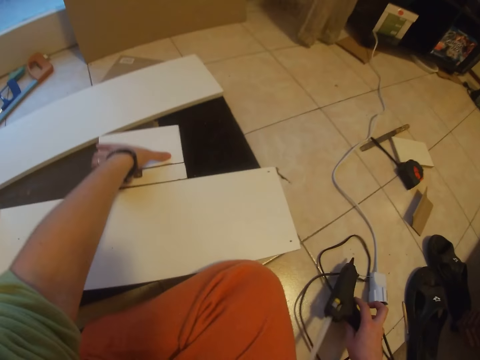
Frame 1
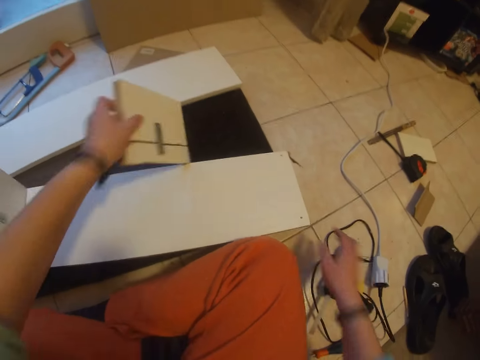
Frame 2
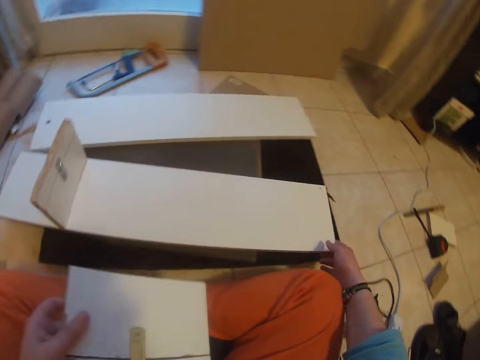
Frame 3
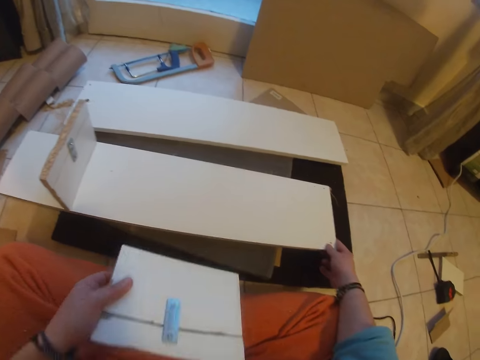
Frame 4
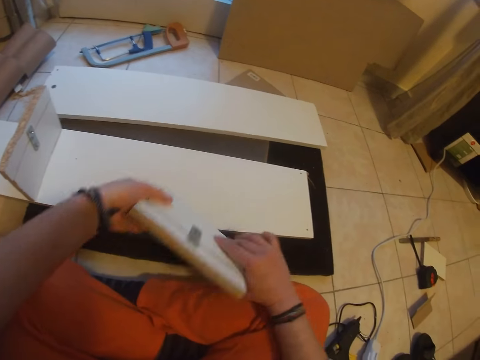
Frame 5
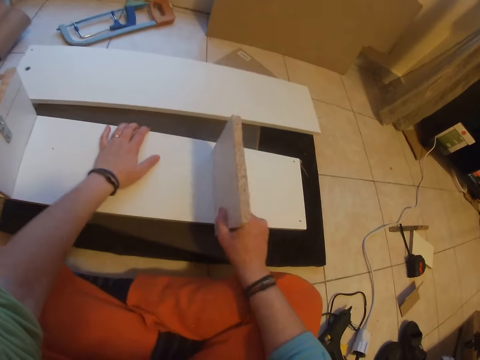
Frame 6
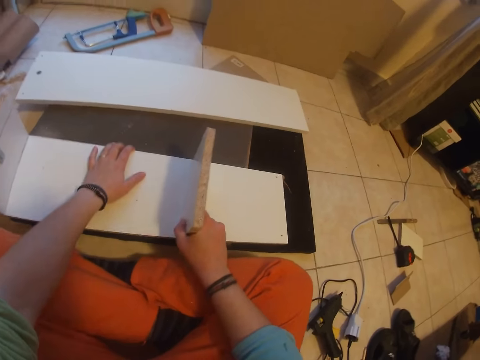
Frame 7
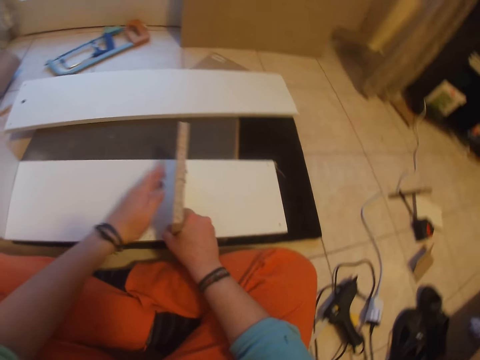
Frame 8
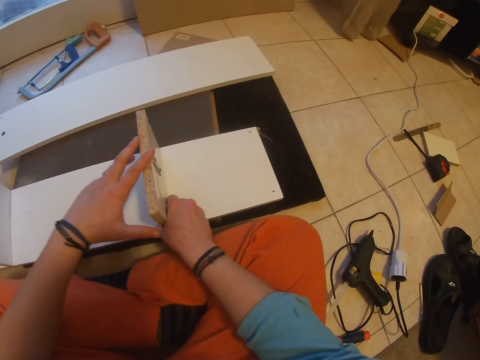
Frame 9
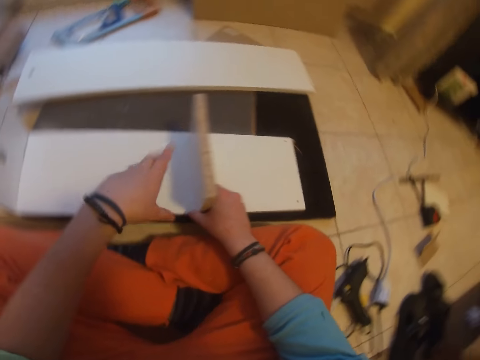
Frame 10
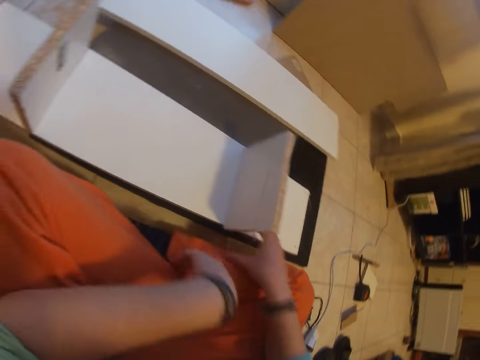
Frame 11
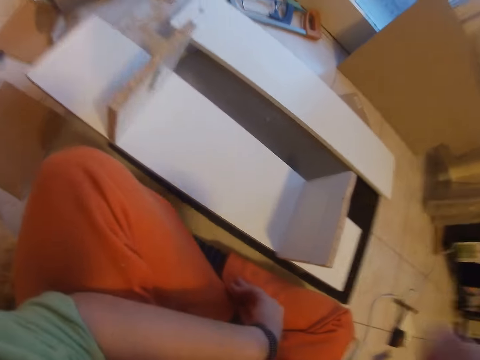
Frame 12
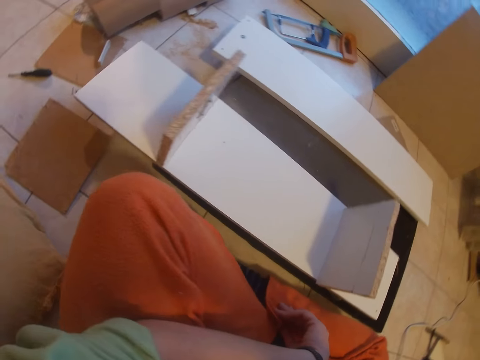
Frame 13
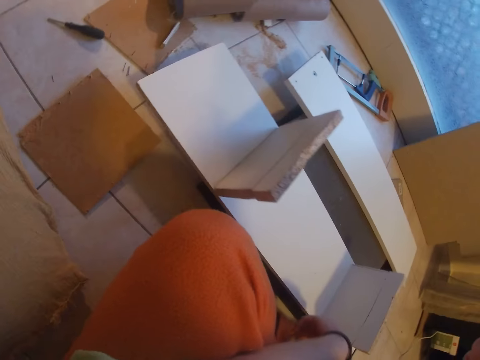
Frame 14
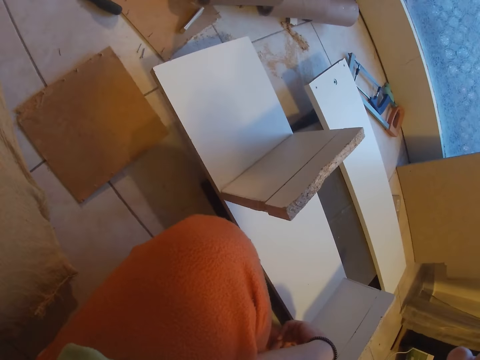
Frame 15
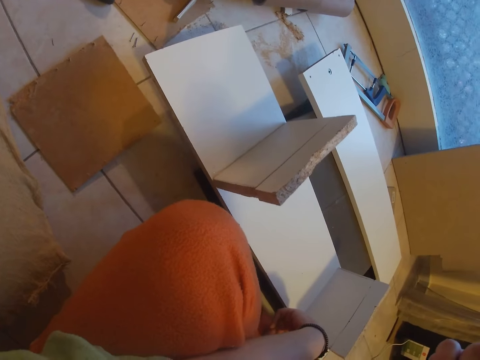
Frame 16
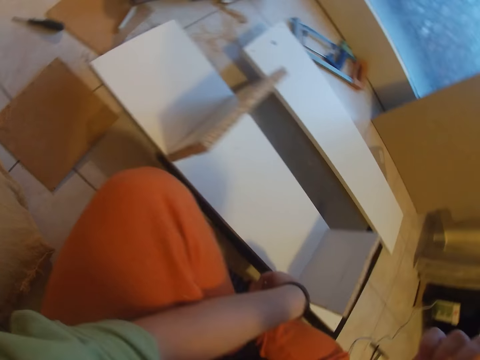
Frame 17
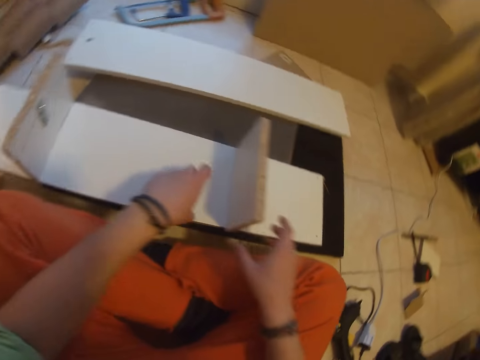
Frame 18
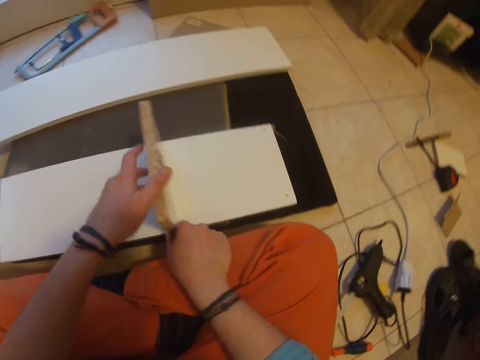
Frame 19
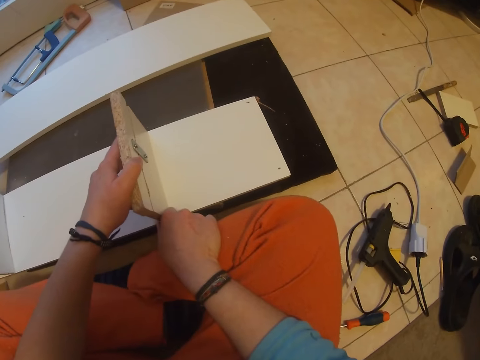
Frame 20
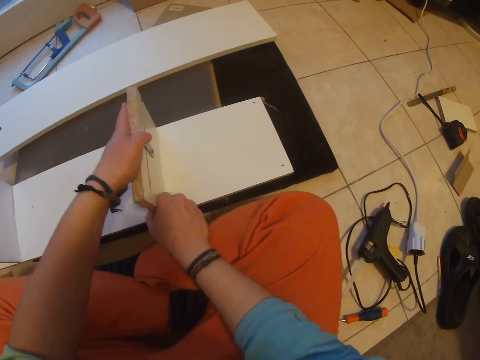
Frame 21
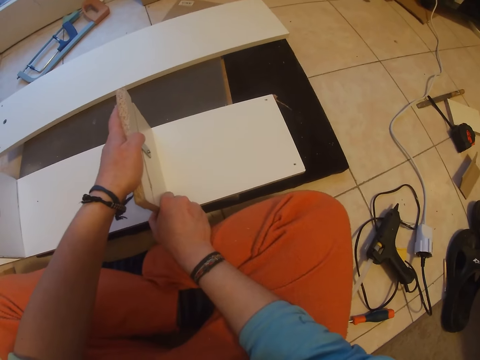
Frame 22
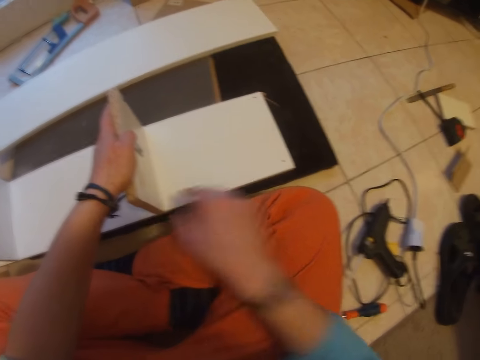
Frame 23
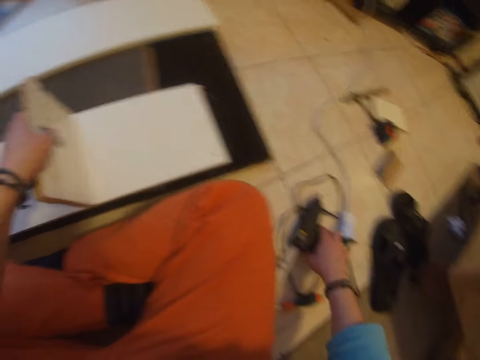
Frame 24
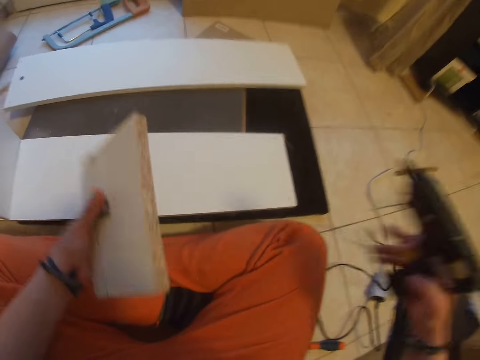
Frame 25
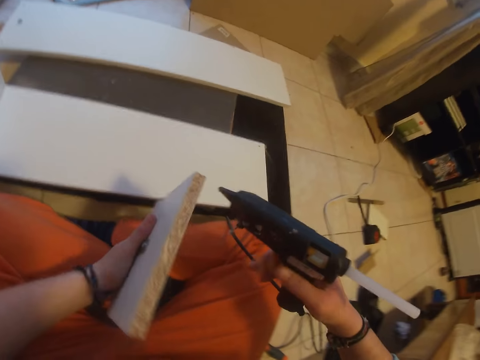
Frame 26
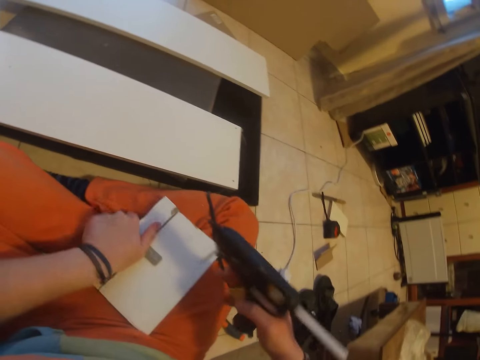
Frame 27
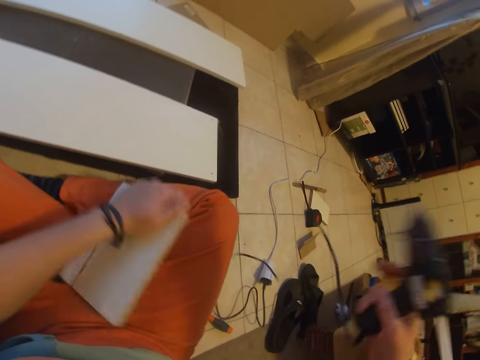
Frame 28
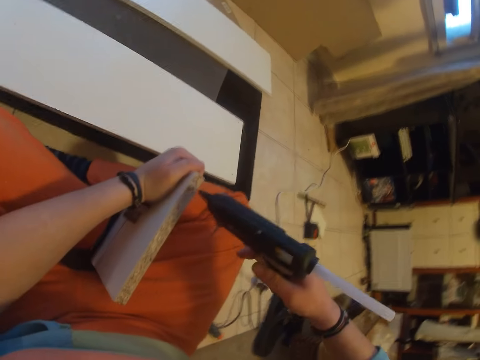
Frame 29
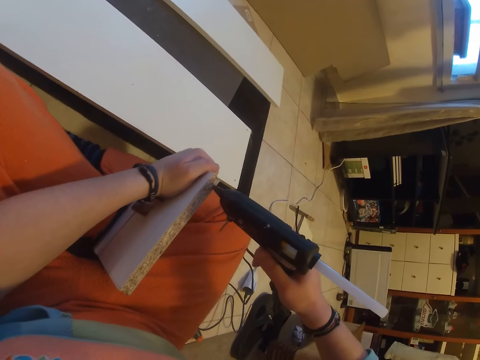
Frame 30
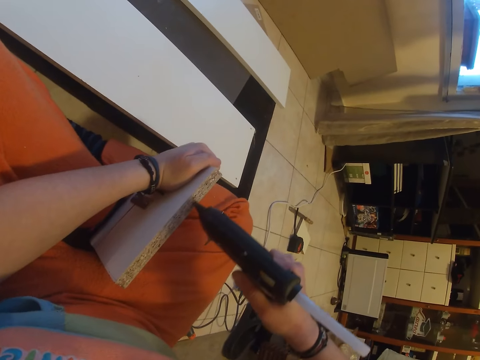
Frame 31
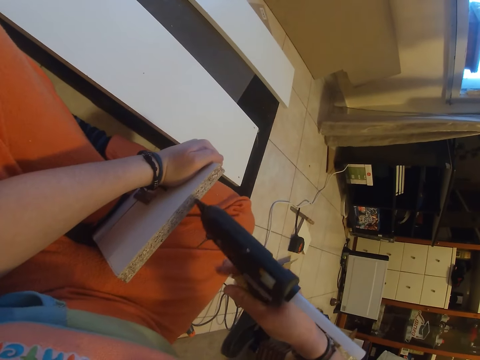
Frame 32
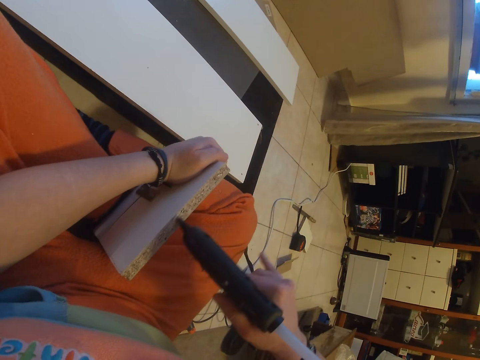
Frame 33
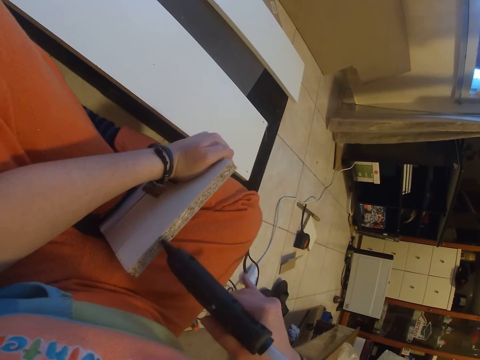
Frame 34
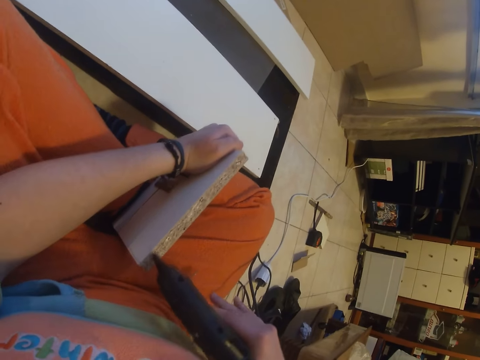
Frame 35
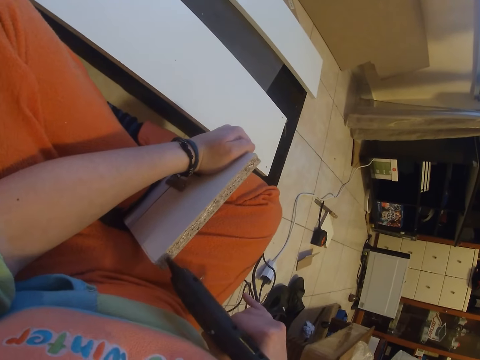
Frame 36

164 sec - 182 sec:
The camera wearer picks up the wood or piece of cardboard on top of the stack of wood on the floor with her left hand. She adjusts the wood on top of the stack of wood on the floor with her right hand. She places the wood in her right hand on top of the stack of wood on the floor with her right hand. She examines the cardboard. She adjusts the wood on top of the stack of wood on the floor with both hands. She picks up the glue gun from the floor with her right hand. She picks up the wood on top of the stack of wood on the floor with her left hand. She places the wood on her thigh with her left hand, picks up the wood from her thigh with her left hand, and puts glue on the wood in her left hand with the glue gun in her right hand.

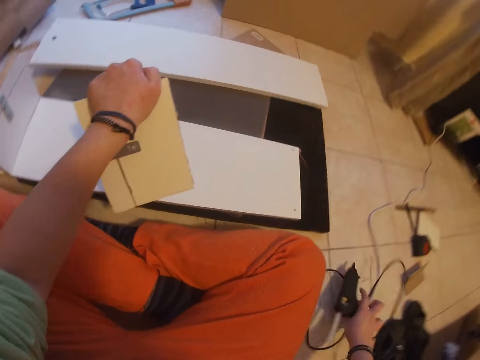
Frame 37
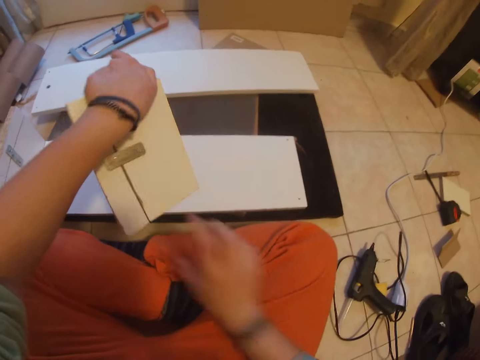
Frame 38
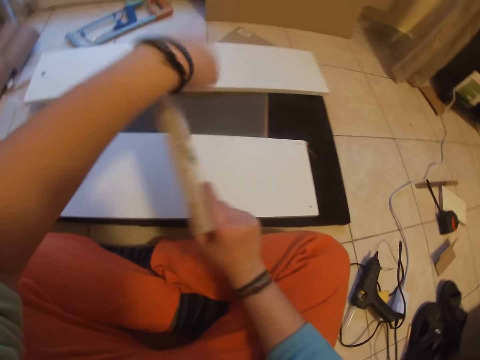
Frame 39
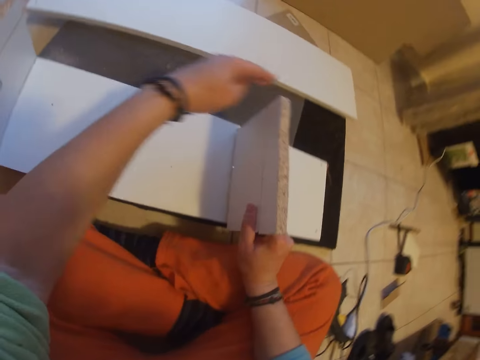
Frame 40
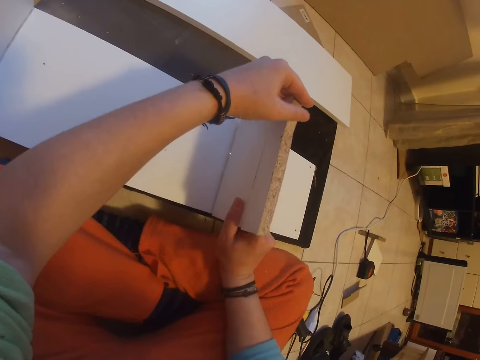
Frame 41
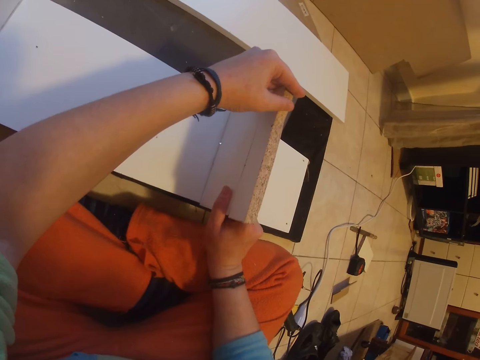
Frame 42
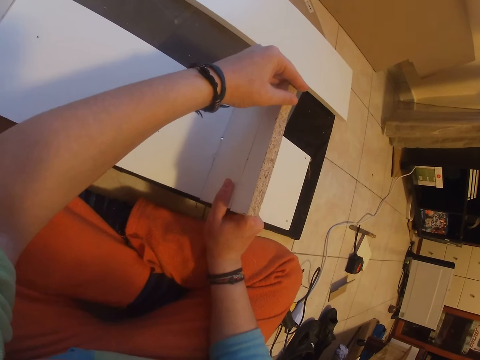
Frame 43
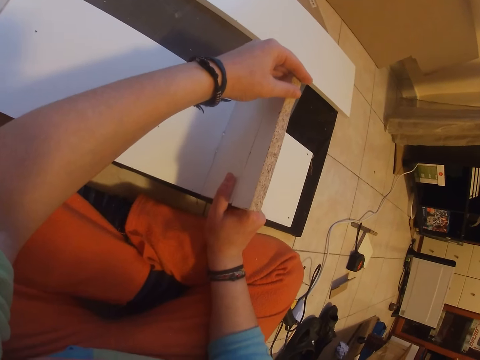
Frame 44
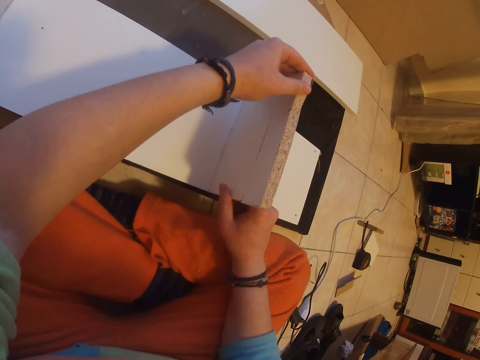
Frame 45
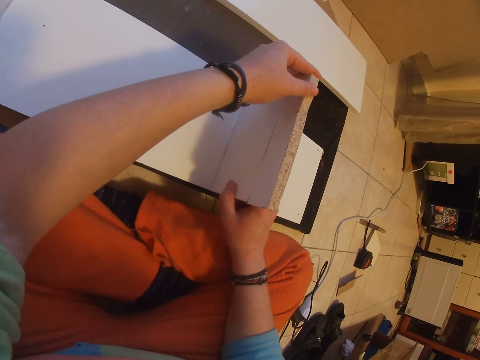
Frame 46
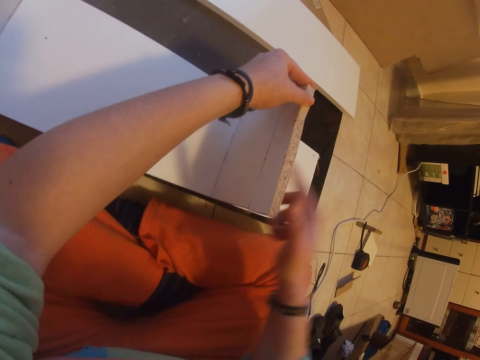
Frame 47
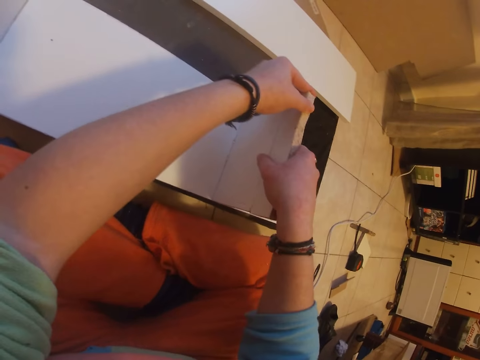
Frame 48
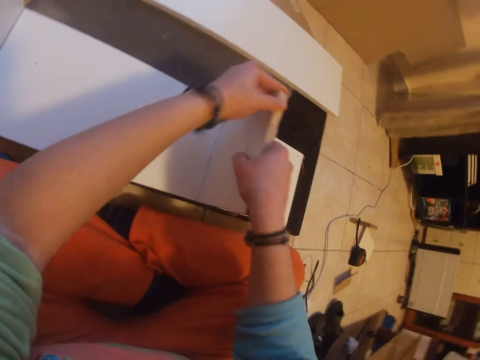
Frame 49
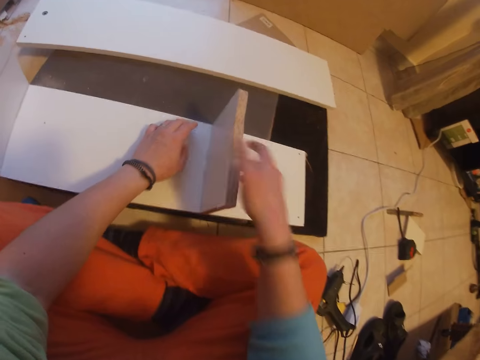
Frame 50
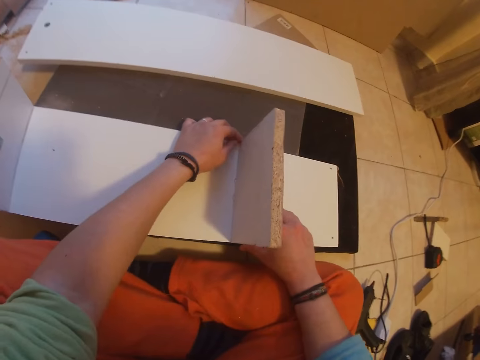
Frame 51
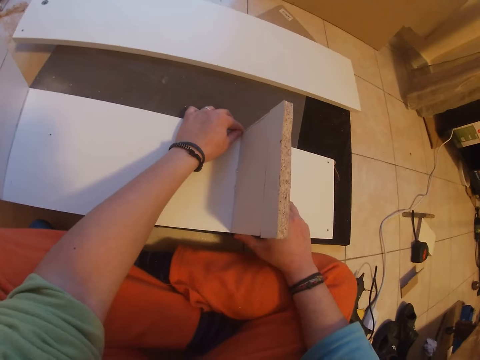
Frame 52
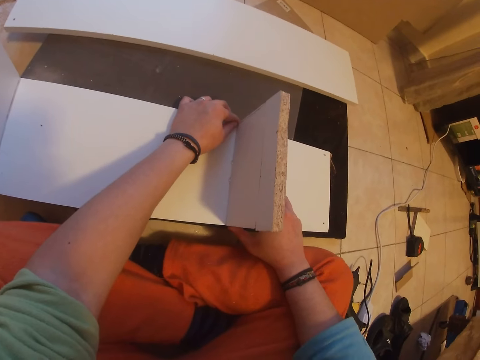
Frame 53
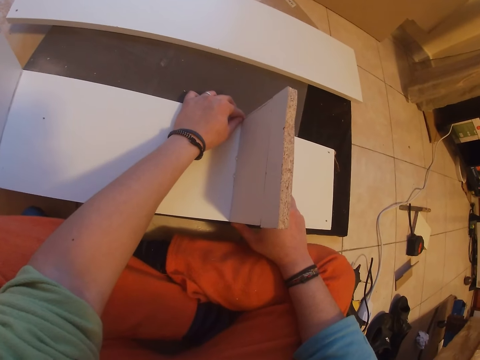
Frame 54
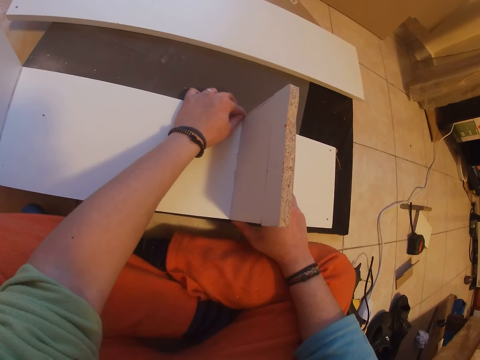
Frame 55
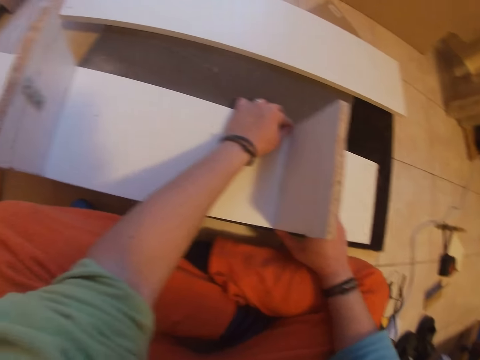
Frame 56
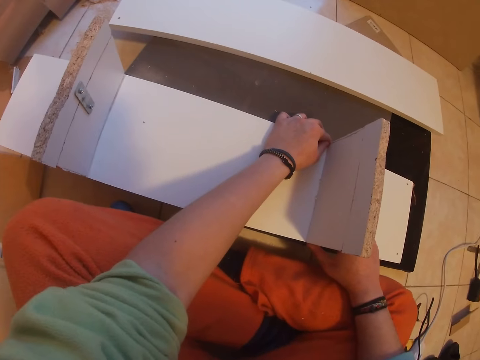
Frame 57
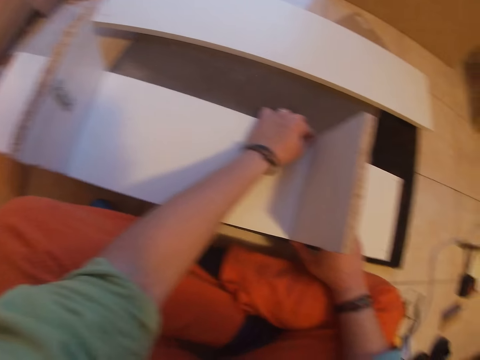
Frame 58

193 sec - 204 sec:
The camera wearer places the glue gun on the floor with her right hand. She flips the wood with both hands. She attaches the wood in her hands to the wood on top of the stack of wood on the floor.
